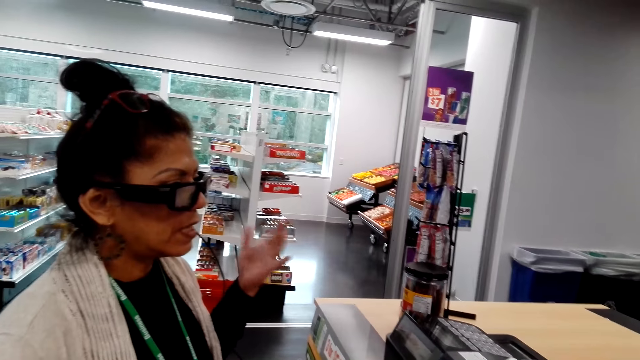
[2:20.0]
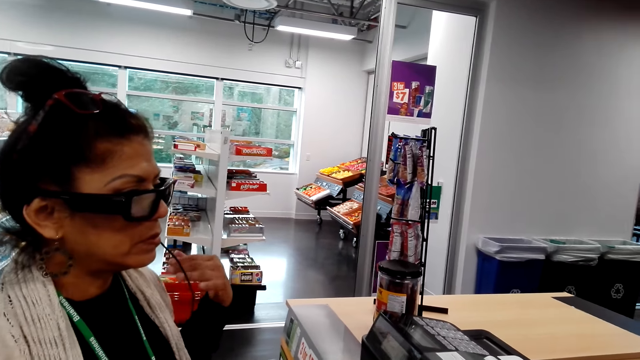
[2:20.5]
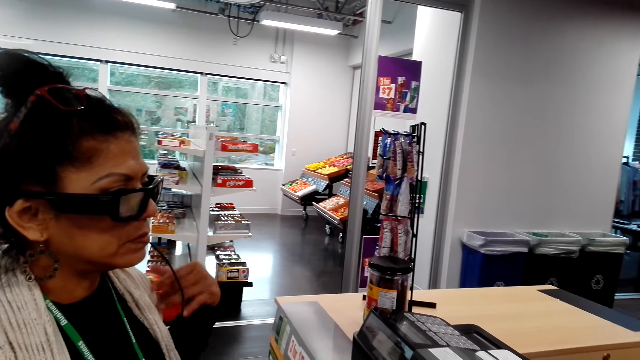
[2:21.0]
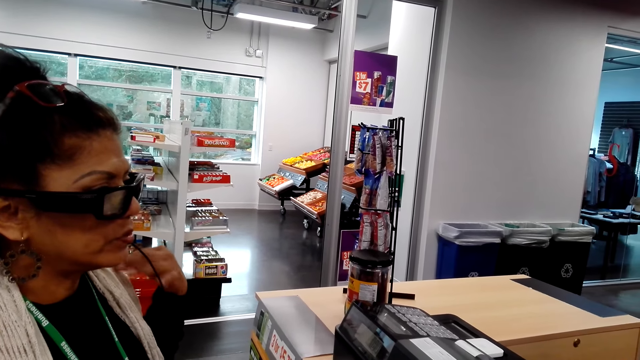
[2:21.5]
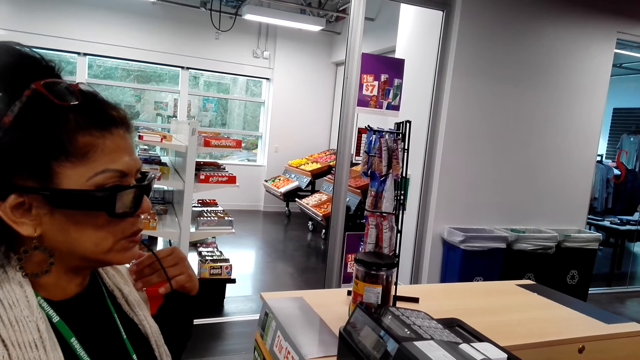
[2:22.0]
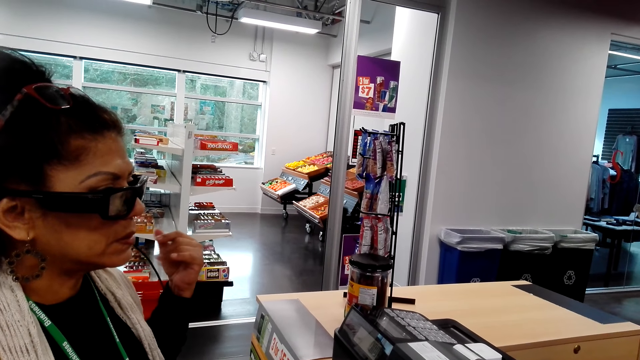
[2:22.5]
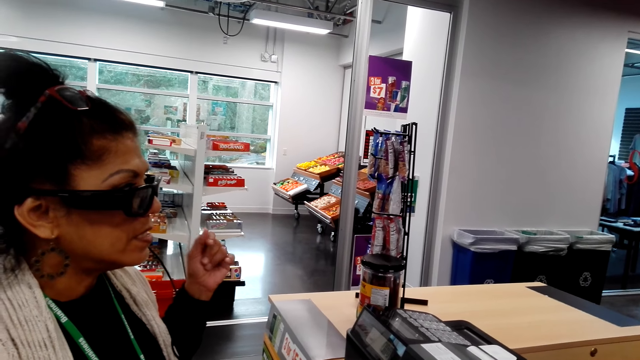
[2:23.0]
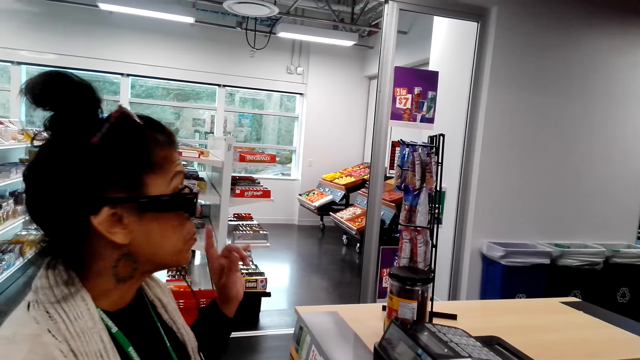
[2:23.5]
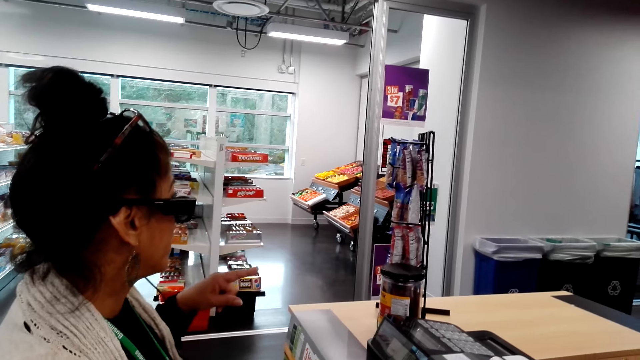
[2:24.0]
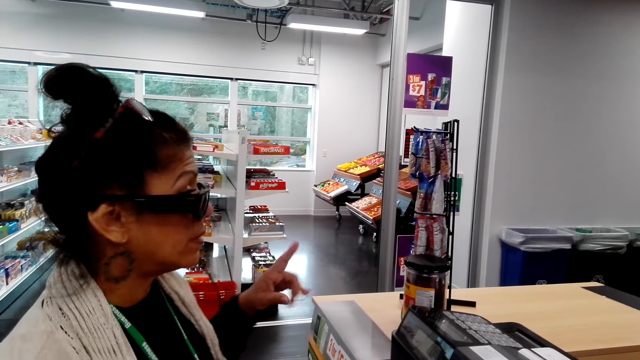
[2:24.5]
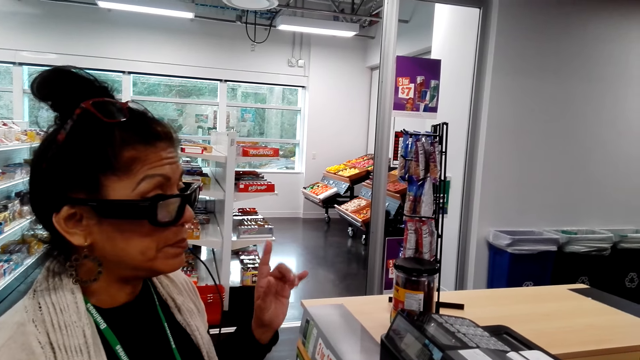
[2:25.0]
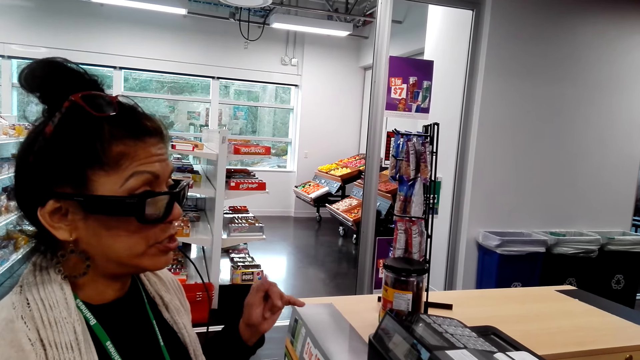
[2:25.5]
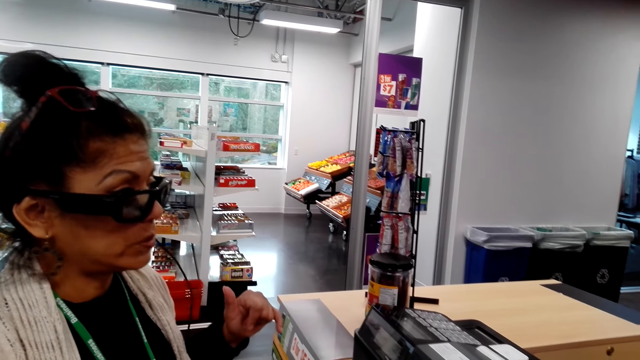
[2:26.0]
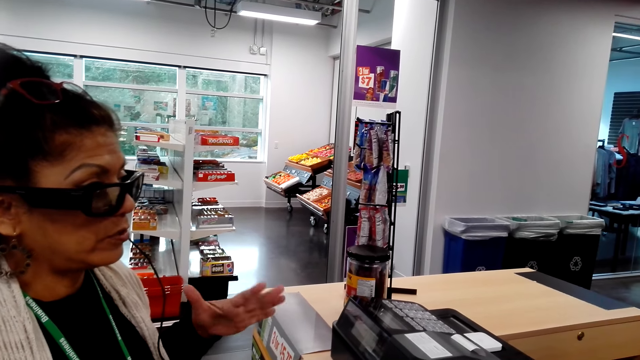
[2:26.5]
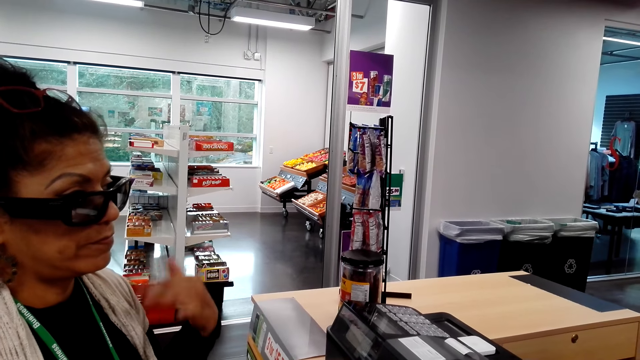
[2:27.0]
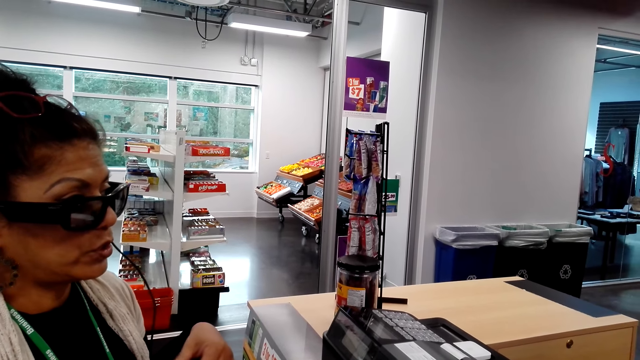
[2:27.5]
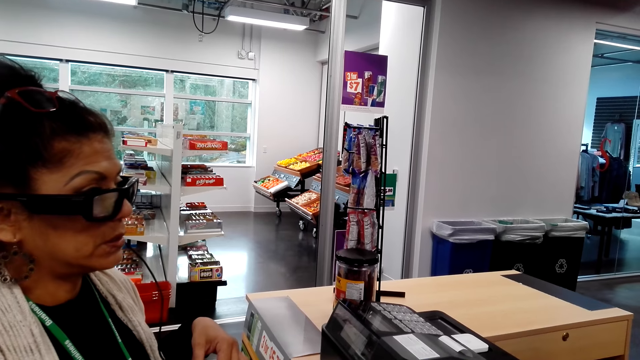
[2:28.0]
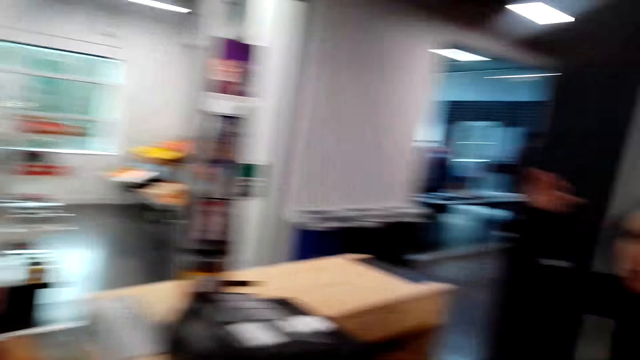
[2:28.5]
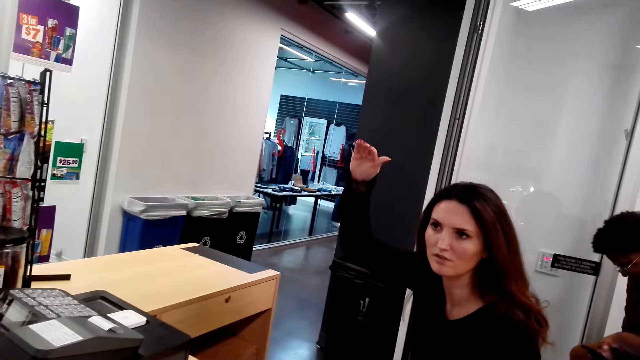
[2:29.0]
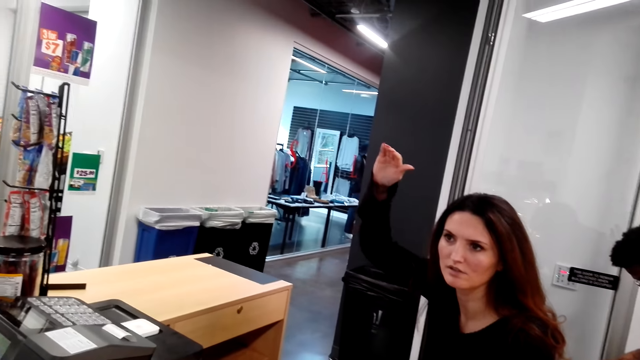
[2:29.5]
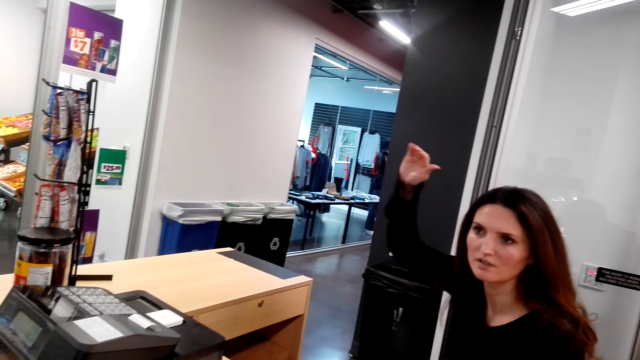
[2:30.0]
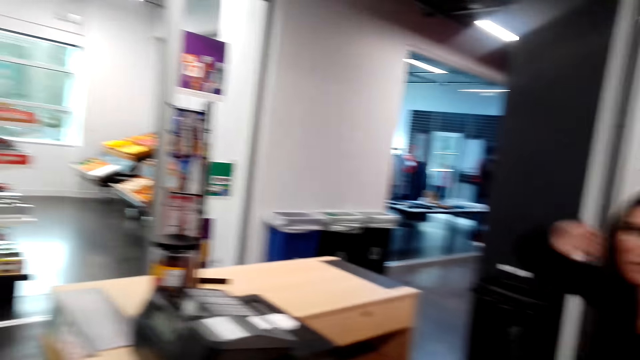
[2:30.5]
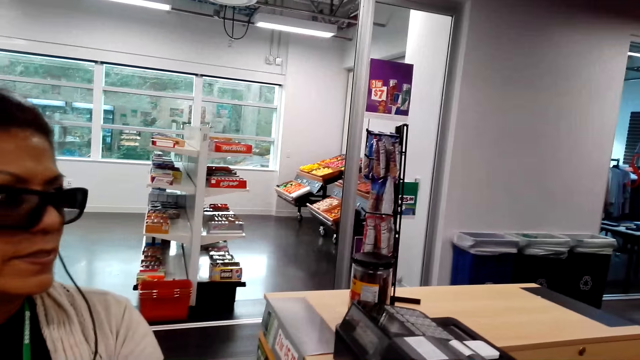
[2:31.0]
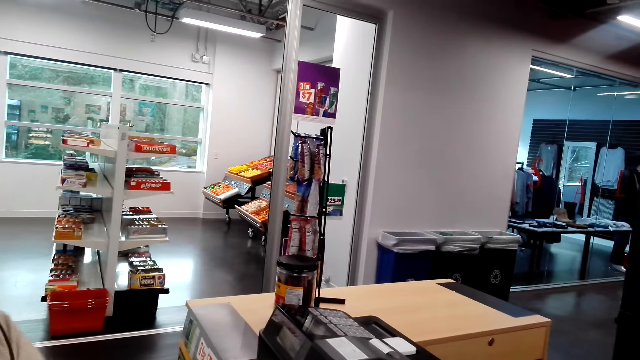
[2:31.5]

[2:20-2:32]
The camera wearer looks around.

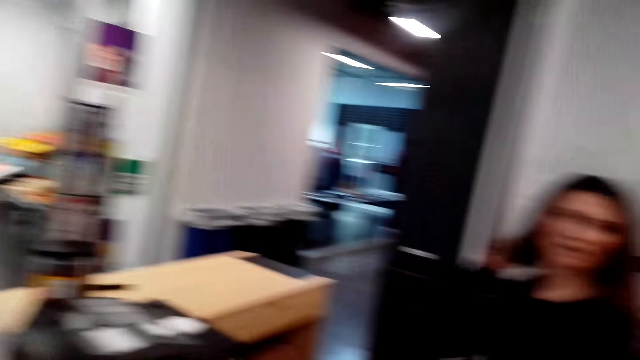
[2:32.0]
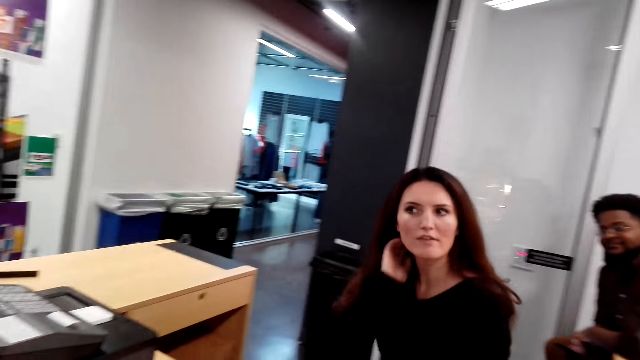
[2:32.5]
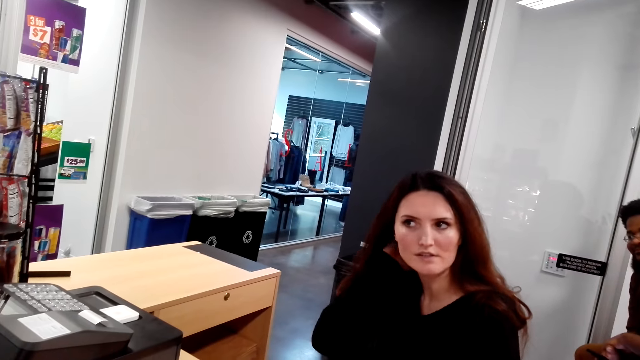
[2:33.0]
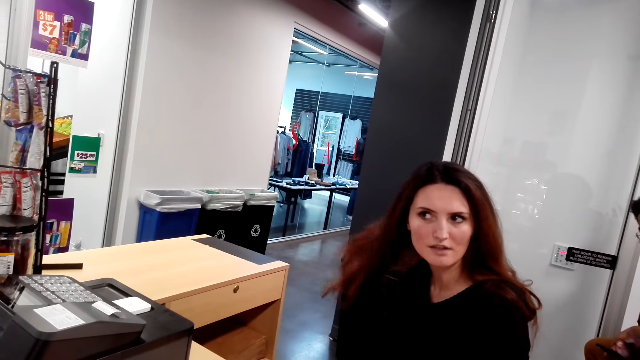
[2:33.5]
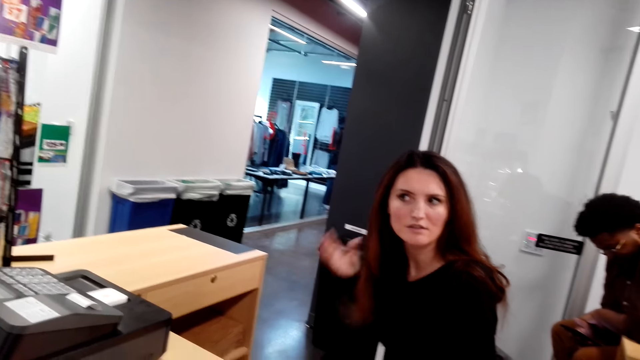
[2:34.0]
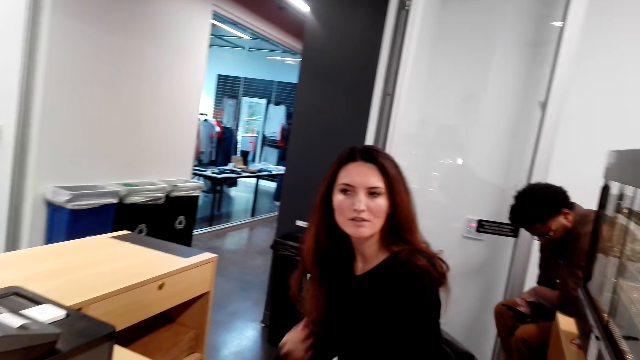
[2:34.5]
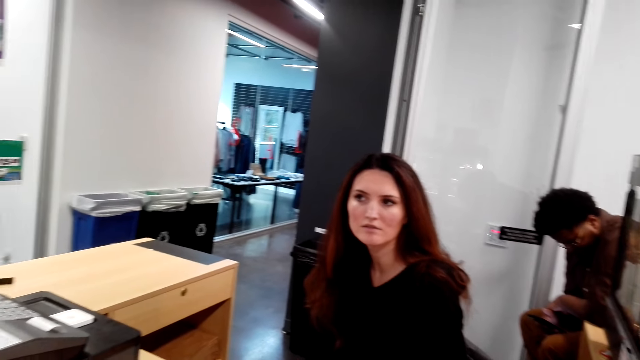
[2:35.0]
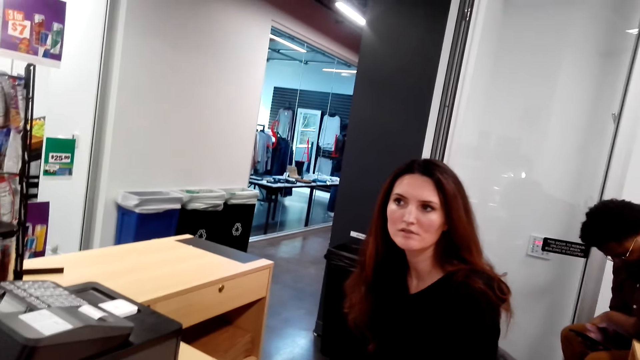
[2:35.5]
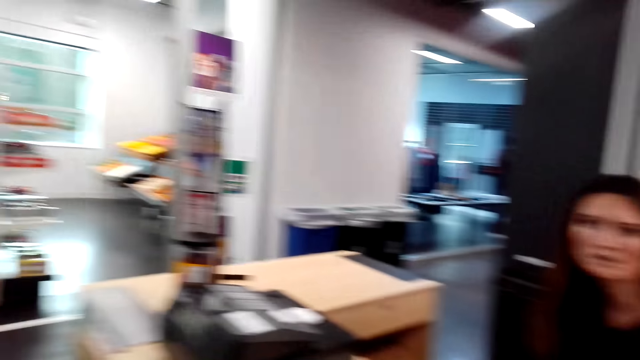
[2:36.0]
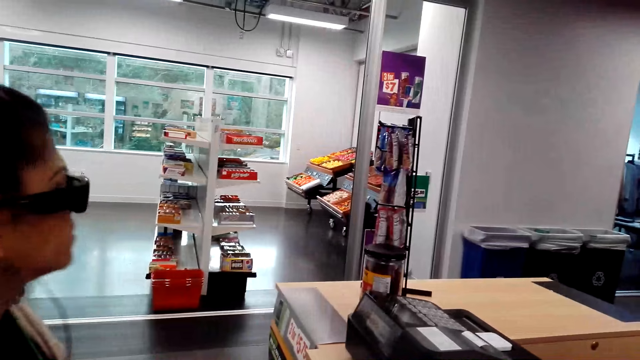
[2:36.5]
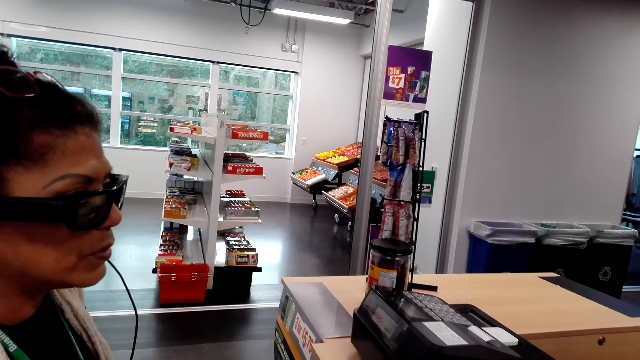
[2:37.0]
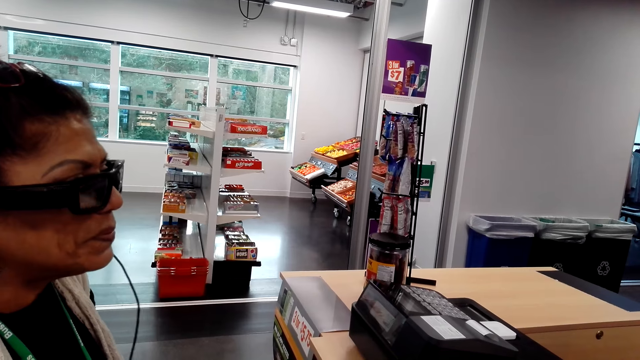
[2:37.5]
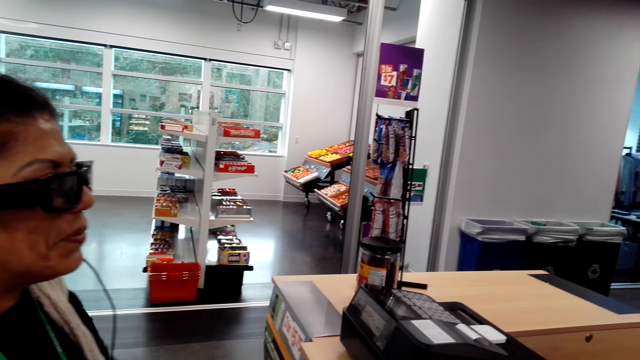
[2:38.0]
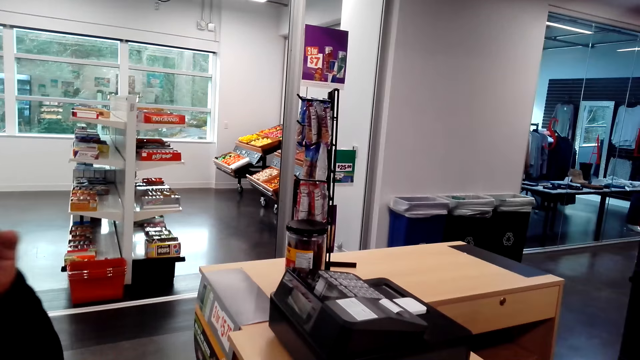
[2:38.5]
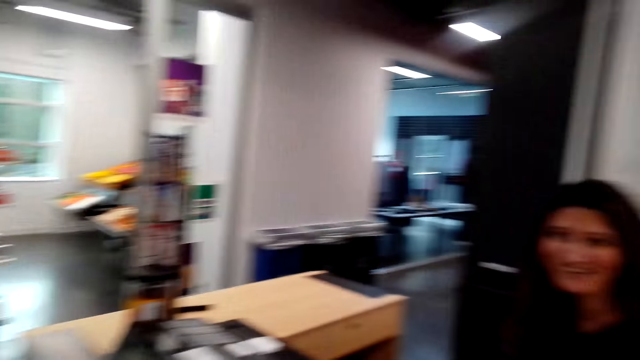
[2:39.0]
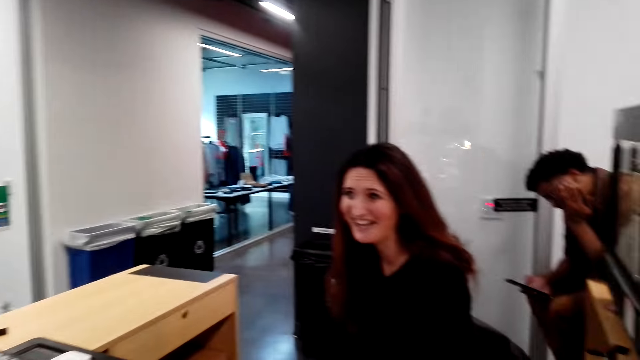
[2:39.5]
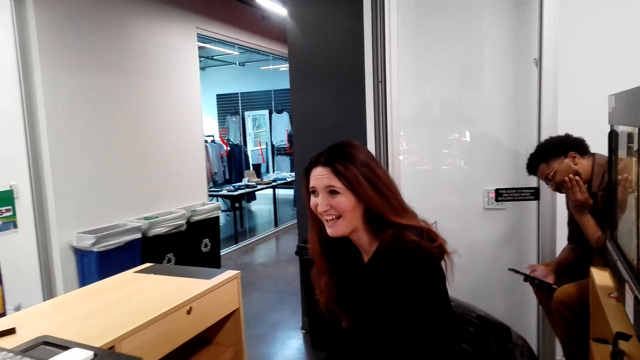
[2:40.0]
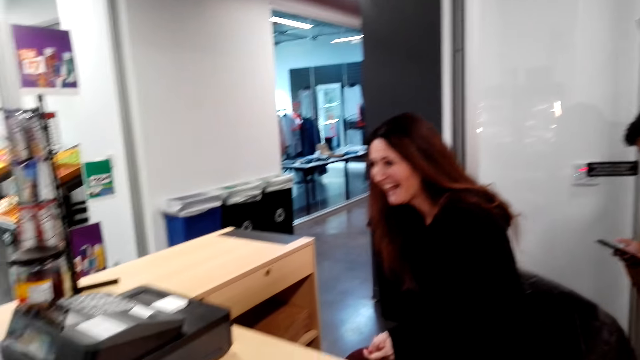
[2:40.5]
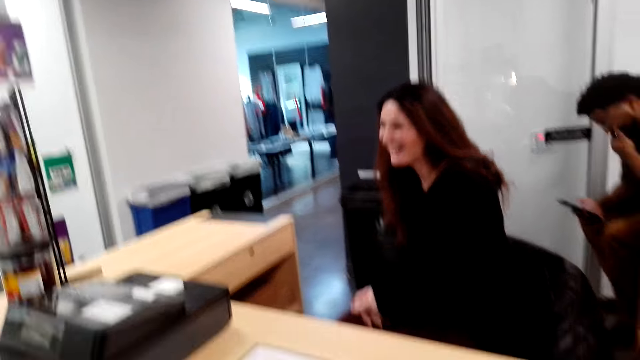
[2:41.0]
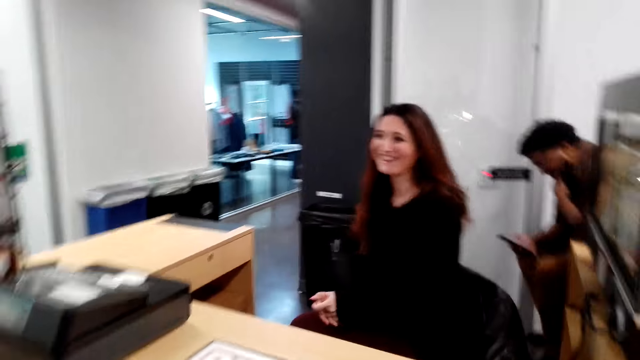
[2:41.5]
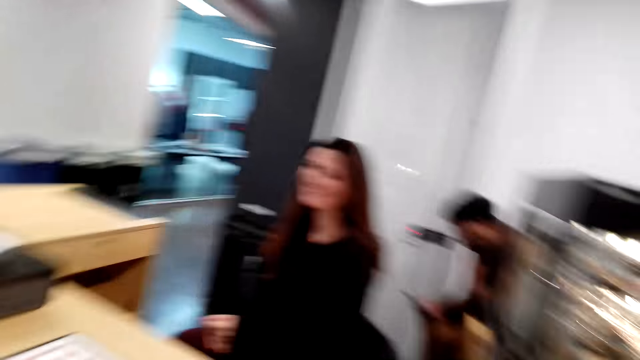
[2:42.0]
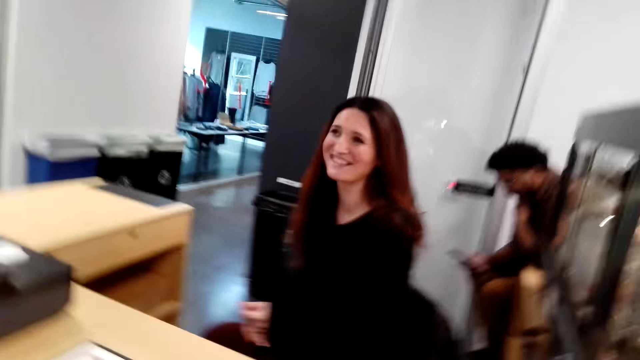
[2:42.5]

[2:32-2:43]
A female adjusts her hair. Another female converses with the first female.
